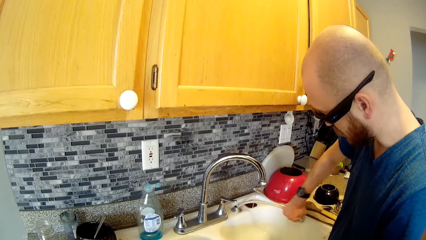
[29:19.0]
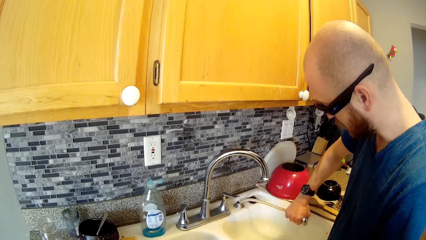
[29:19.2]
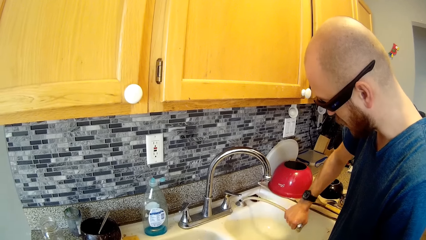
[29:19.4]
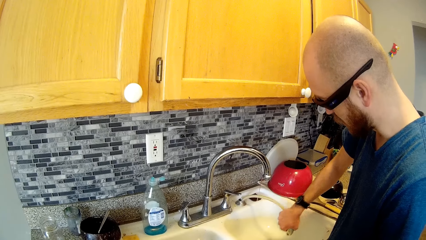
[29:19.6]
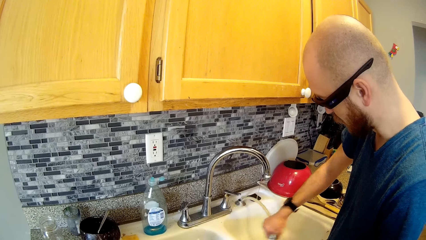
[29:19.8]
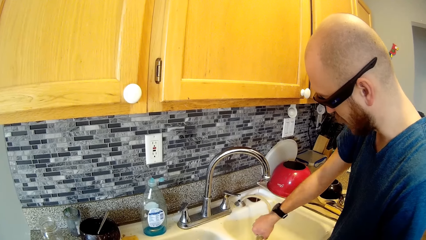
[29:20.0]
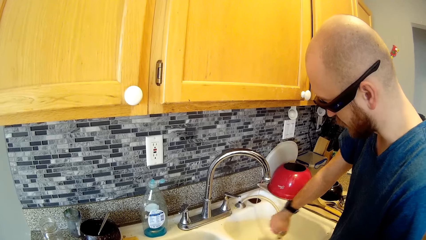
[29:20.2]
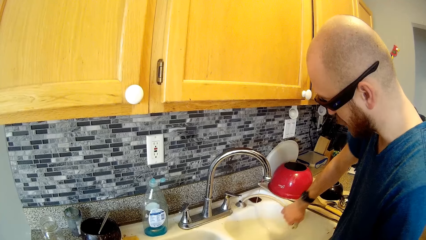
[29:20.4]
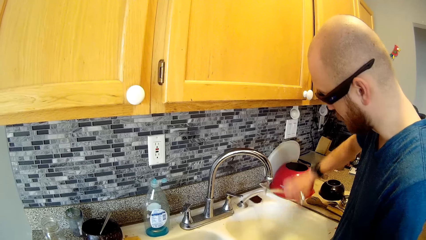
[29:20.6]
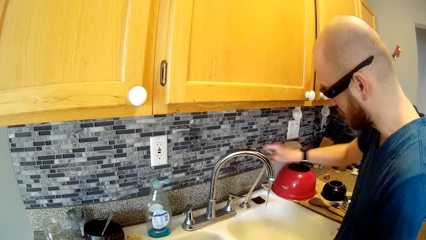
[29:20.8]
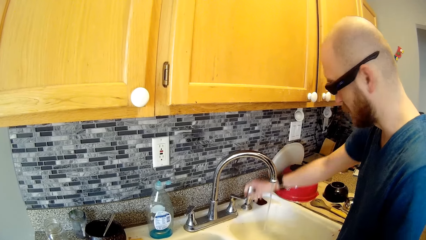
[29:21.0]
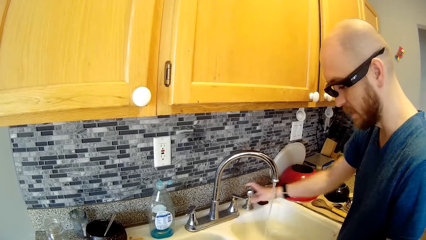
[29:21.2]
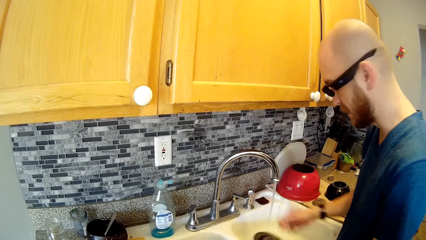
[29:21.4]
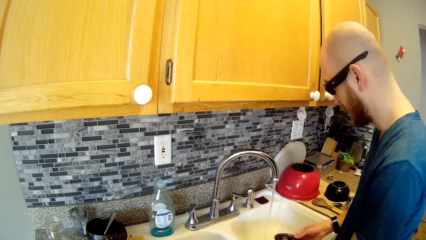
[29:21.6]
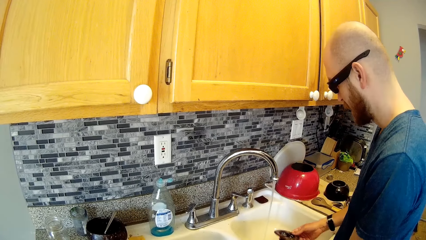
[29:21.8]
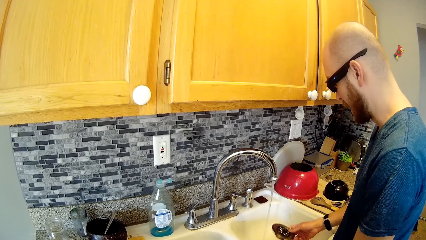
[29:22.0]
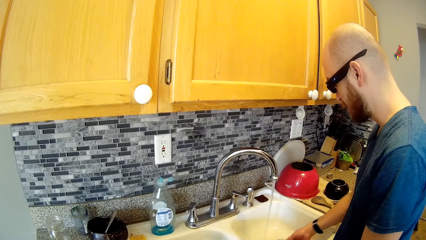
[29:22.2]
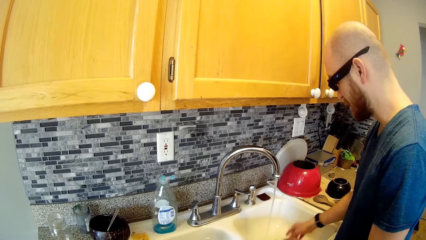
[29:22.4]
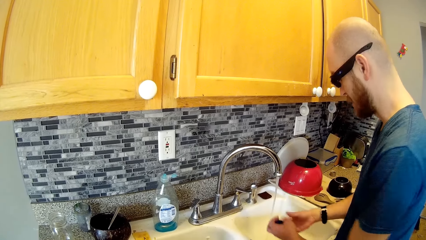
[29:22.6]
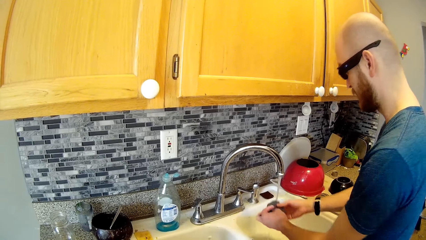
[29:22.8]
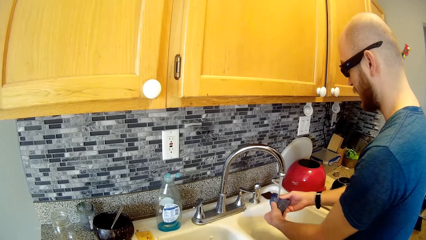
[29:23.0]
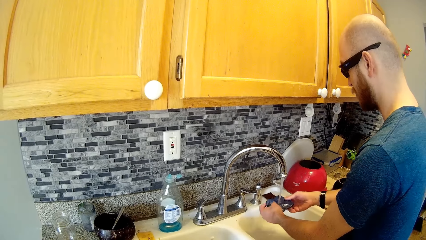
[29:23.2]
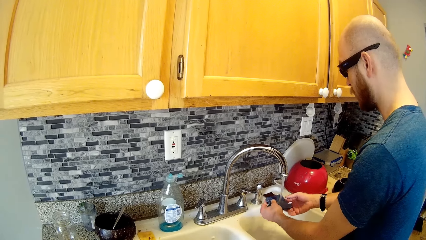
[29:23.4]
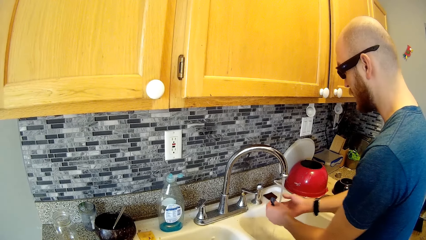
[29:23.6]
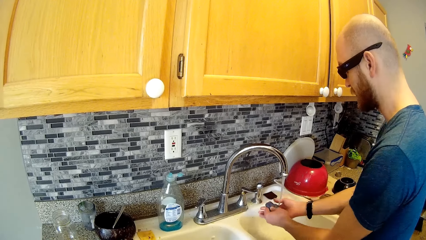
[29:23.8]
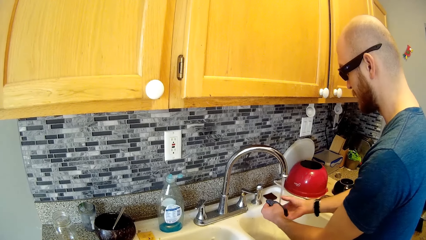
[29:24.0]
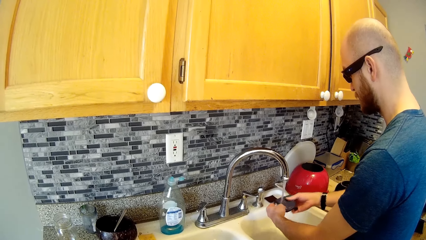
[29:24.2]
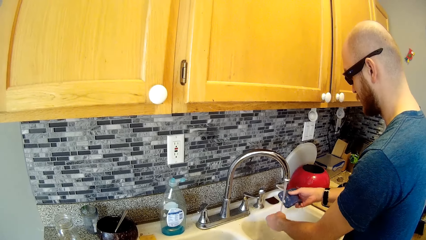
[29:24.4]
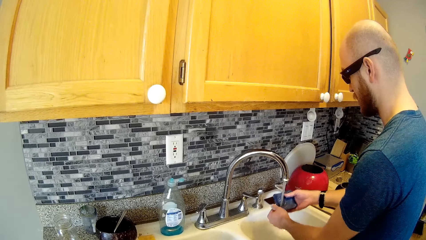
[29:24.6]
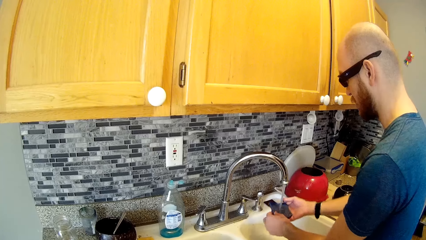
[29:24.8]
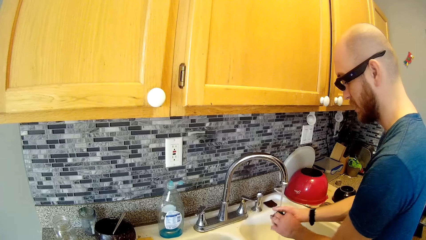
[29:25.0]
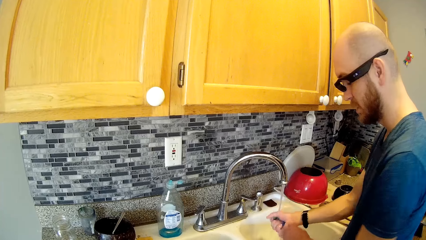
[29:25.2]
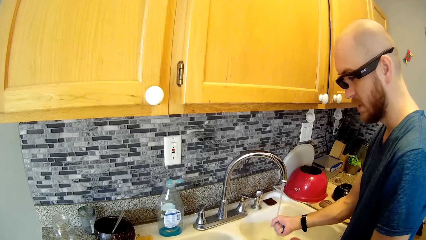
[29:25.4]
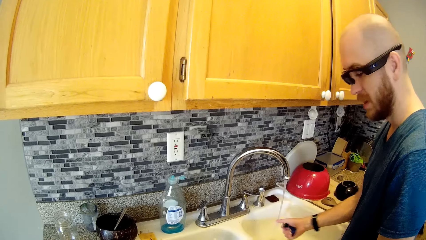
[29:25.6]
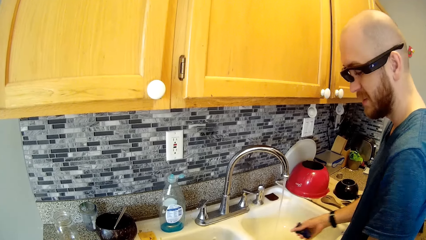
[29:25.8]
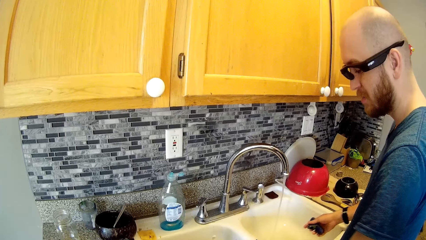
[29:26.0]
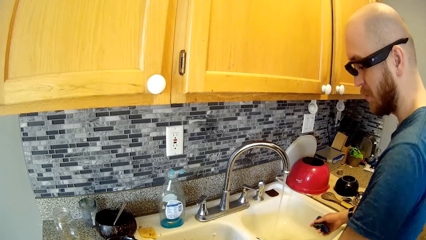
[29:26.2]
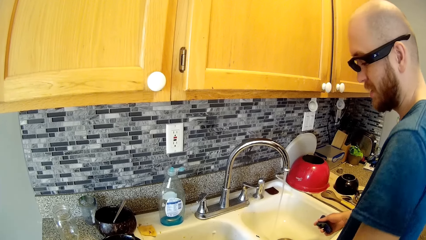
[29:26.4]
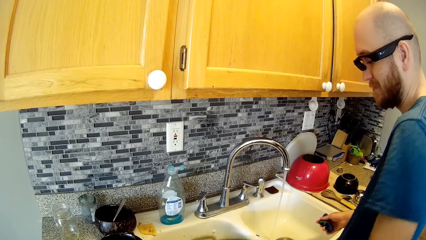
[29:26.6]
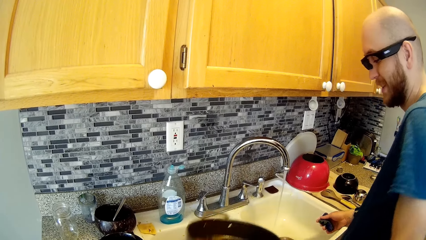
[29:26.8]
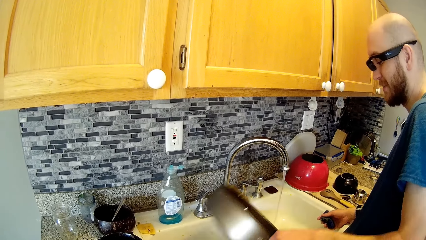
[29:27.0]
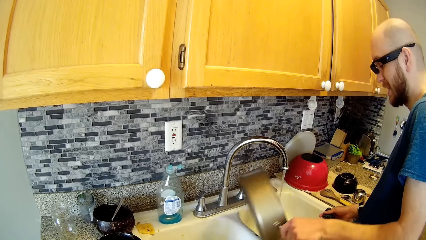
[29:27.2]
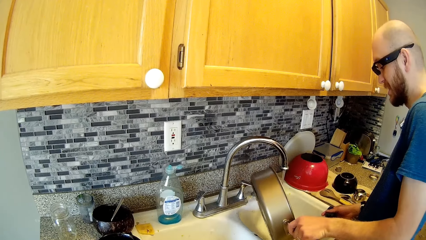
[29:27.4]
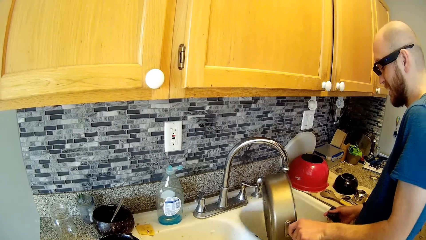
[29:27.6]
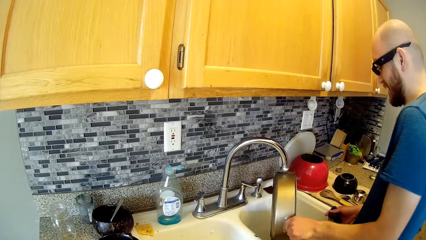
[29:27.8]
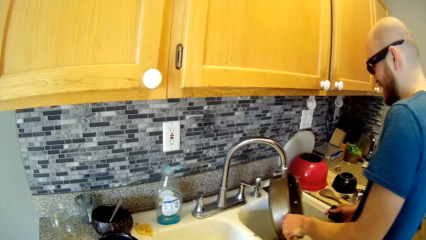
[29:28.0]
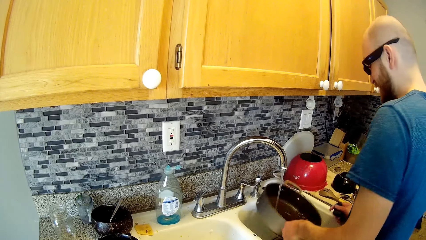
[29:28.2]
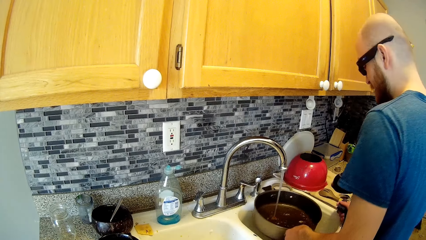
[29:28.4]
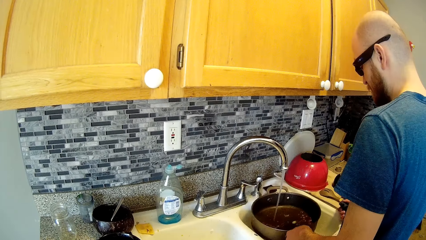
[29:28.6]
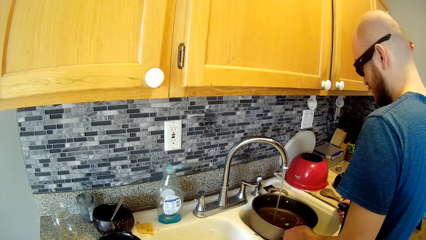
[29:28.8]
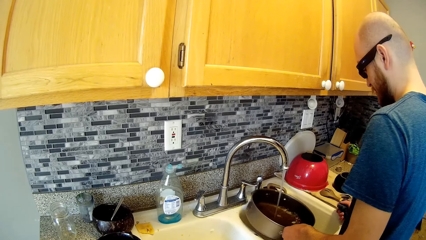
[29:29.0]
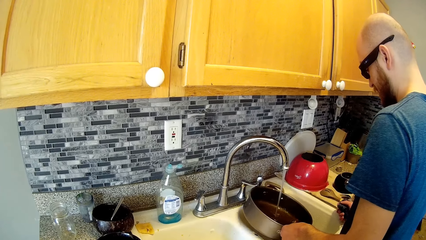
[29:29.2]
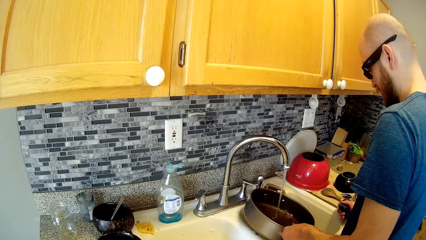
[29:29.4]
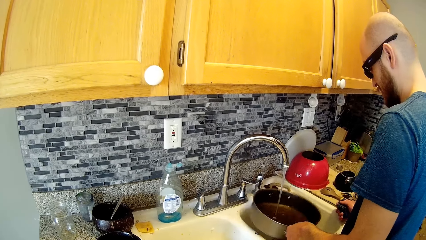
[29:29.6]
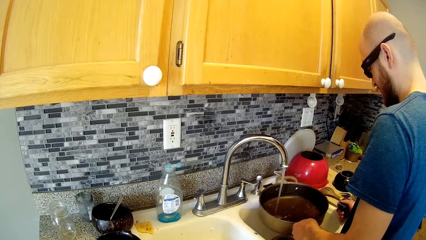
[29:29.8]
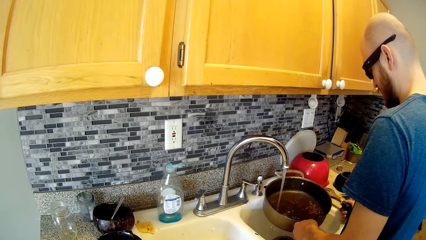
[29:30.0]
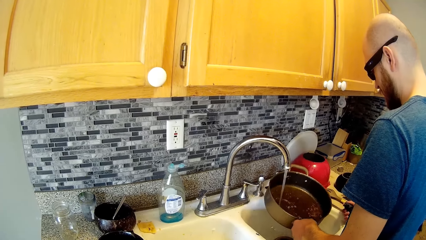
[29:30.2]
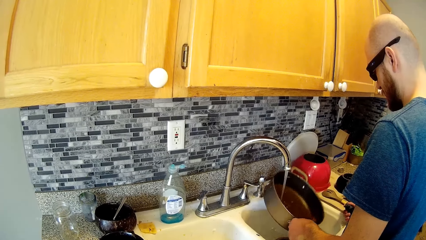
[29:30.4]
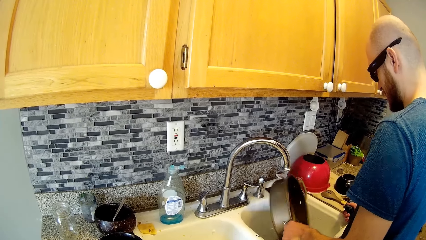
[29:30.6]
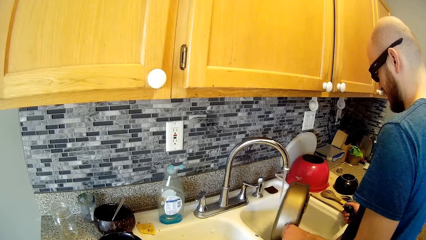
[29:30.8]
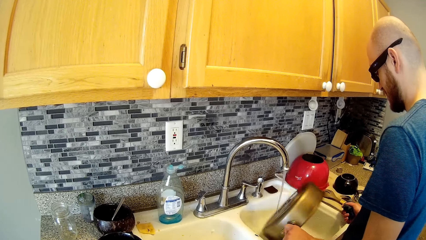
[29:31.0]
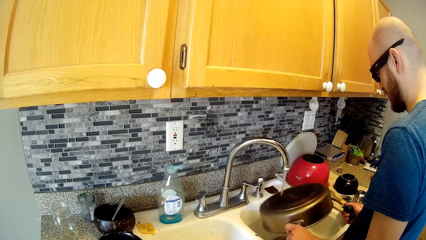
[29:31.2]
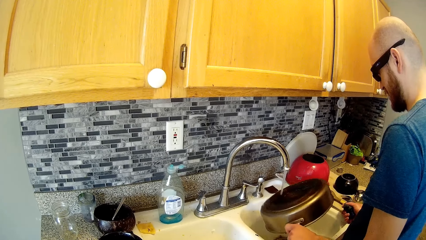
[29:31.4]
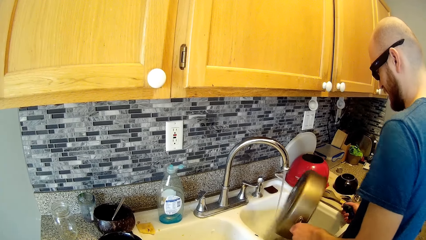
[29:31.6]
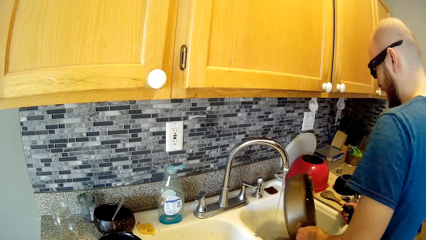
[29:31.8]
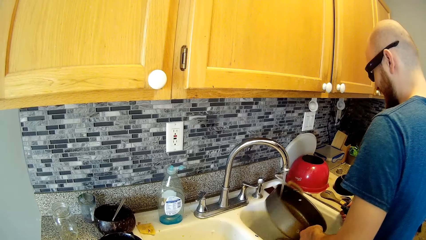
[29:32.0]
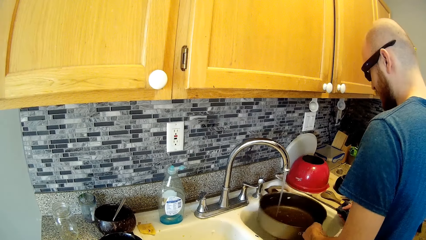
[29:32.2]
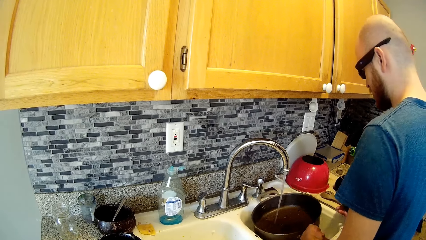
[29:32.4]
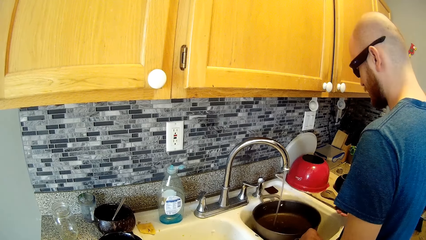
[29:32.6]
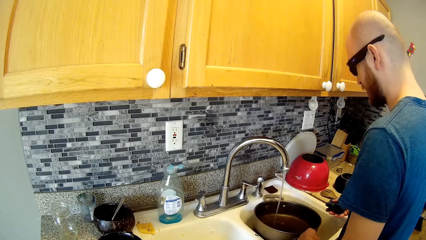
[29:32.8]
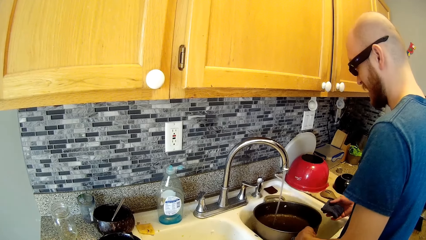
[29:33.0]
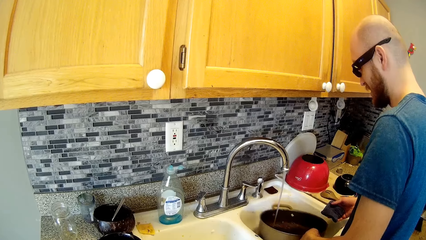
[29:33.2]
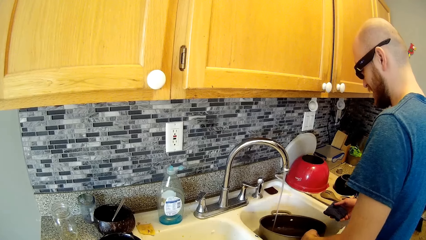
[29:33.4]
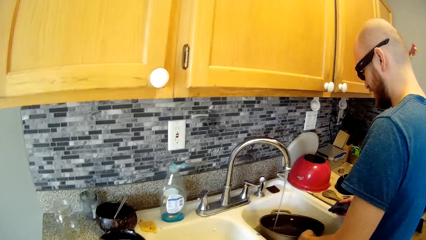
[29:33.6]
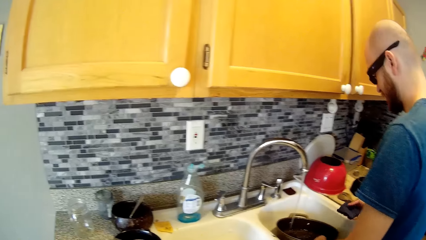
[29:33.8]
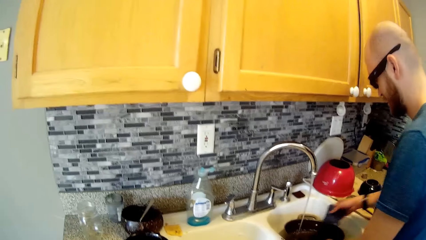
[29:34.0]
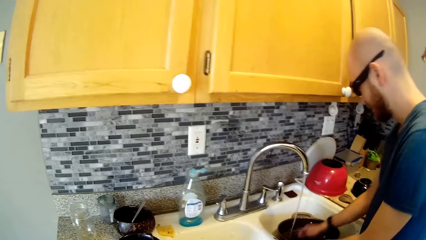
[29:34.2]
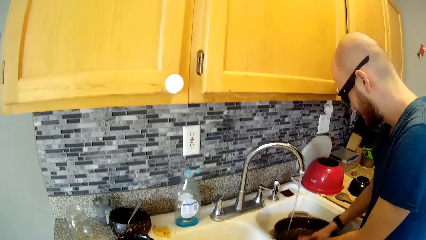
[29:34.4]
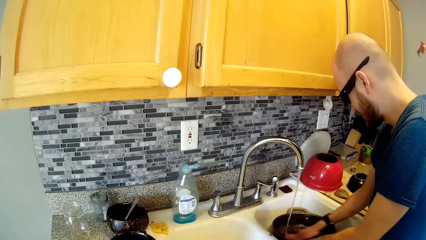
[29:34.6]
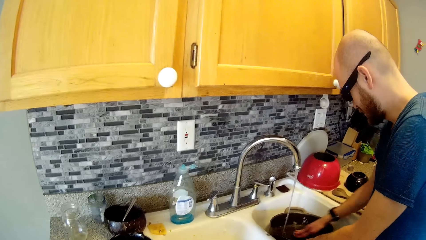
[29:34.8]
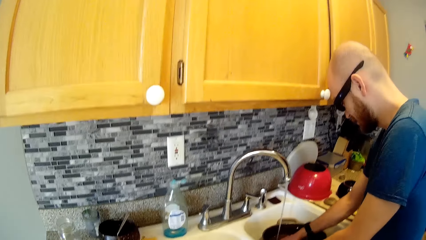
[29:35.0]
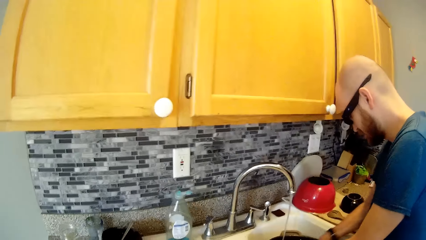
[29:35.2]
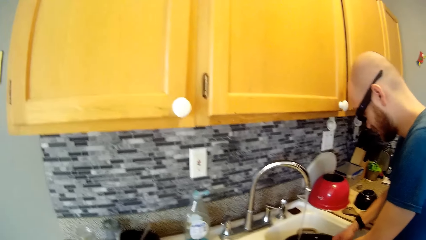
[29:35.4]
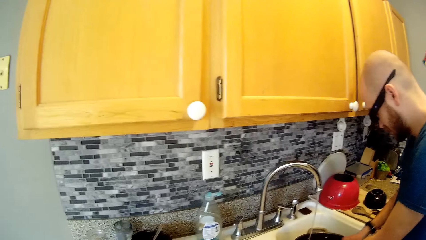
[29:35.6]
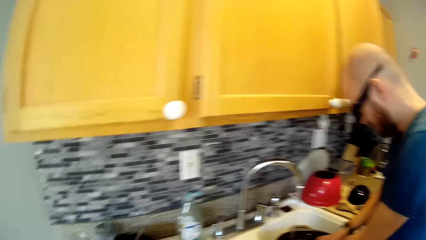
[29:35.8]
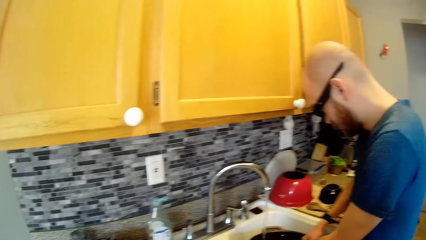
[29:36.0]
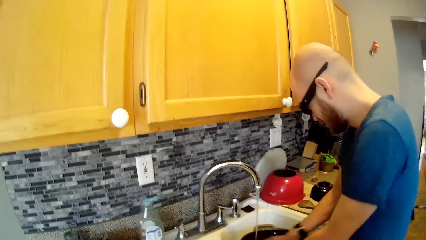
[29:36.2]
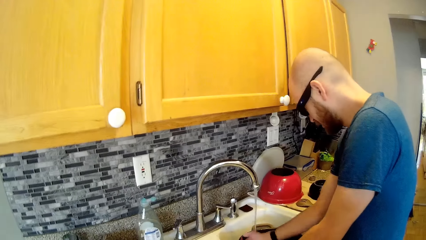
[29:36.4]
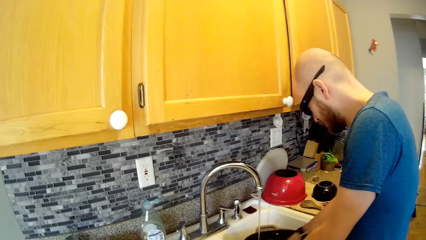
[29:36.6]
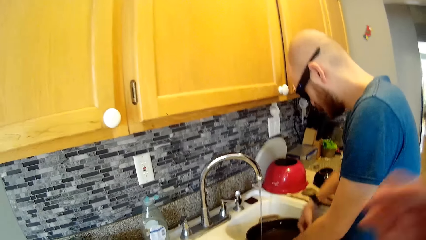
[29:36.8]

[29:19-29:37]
A man puts back the shower head. The man drops the sink stopper in the sink. The man rinses the sponge with water from the tap with both hands. The man squeezes the sponge. The man picks a pan from the second sink. The man rinses the pan with water from the tap. The man washes the pan with the sponge.
